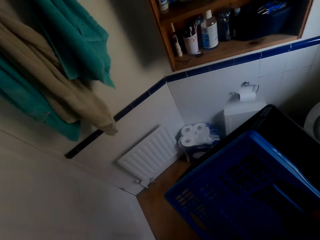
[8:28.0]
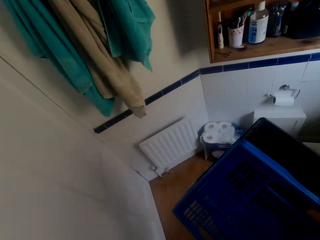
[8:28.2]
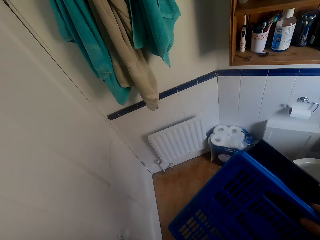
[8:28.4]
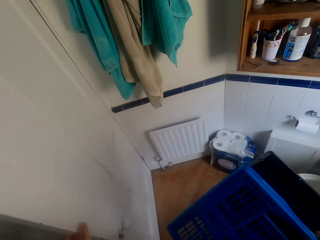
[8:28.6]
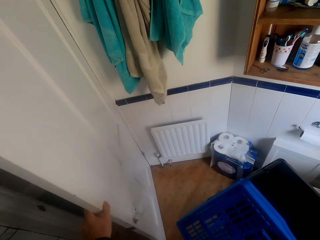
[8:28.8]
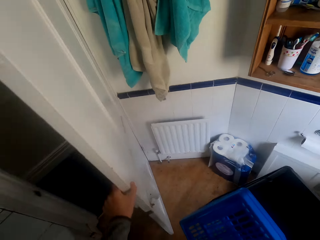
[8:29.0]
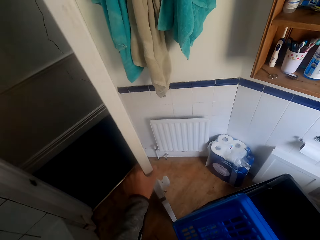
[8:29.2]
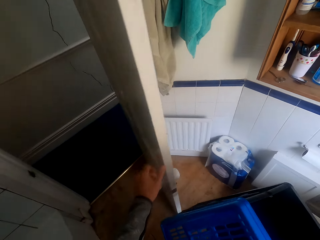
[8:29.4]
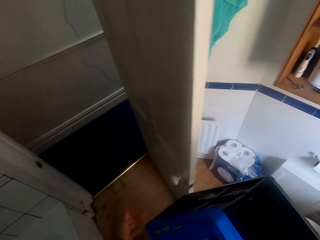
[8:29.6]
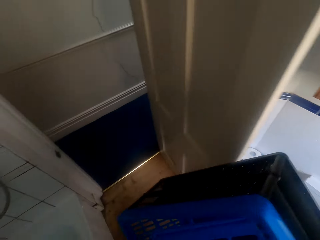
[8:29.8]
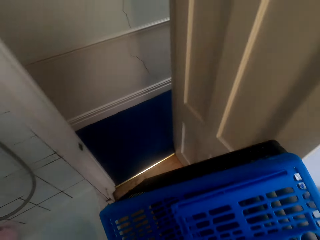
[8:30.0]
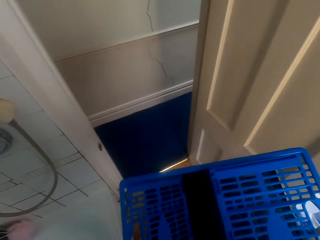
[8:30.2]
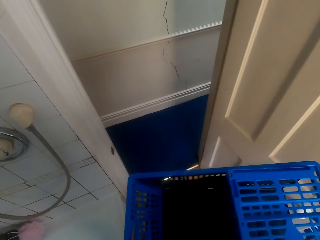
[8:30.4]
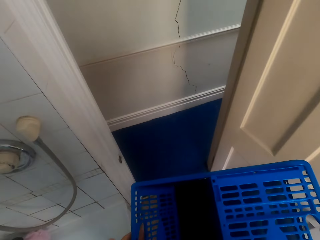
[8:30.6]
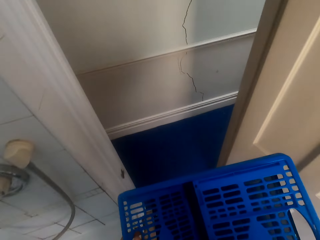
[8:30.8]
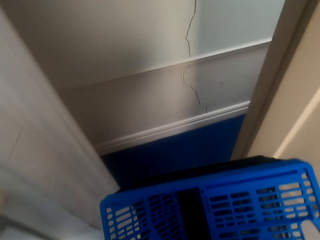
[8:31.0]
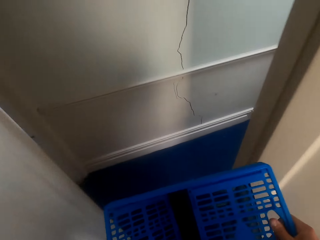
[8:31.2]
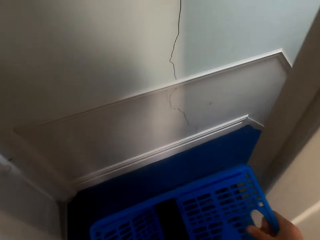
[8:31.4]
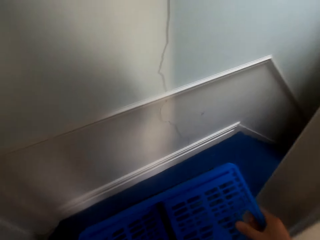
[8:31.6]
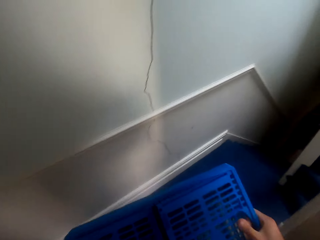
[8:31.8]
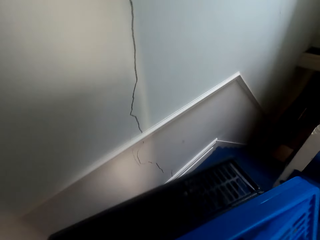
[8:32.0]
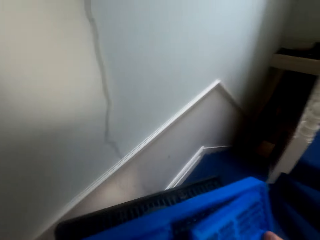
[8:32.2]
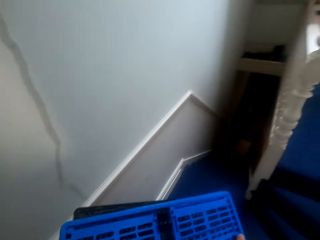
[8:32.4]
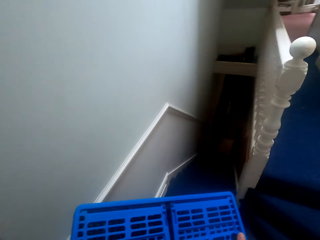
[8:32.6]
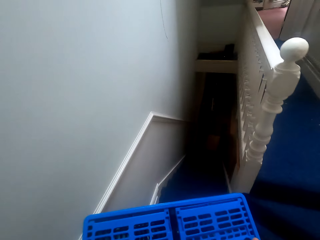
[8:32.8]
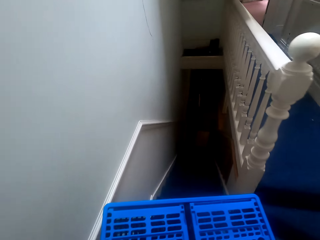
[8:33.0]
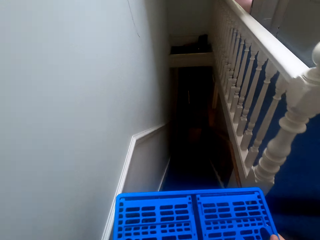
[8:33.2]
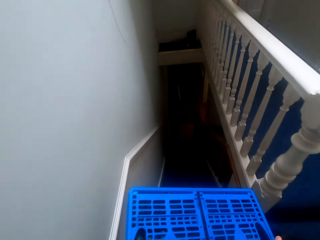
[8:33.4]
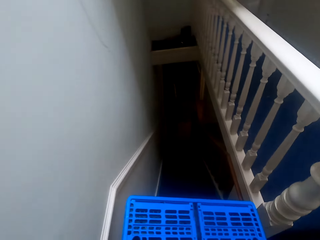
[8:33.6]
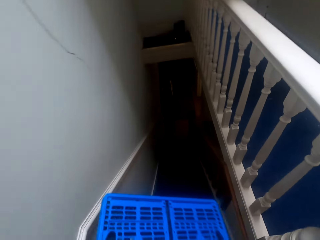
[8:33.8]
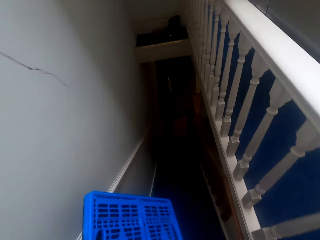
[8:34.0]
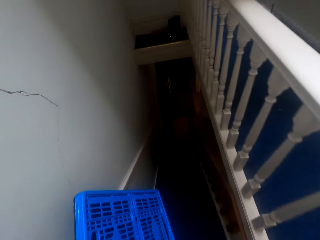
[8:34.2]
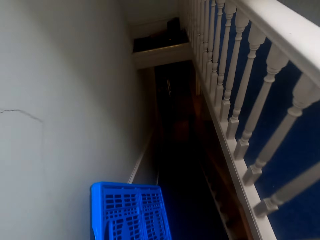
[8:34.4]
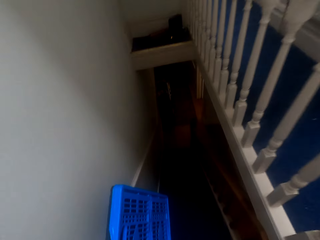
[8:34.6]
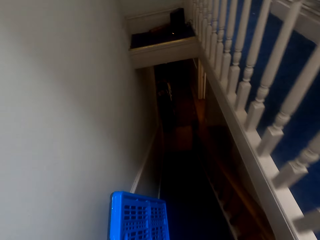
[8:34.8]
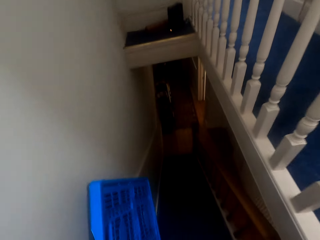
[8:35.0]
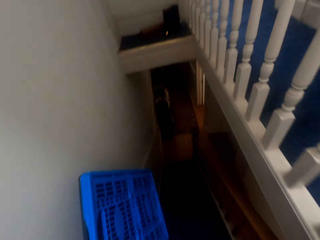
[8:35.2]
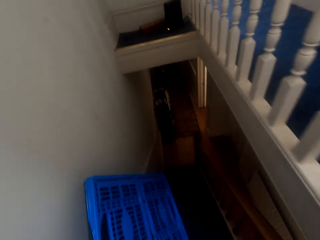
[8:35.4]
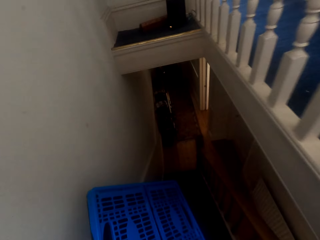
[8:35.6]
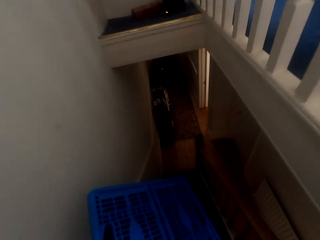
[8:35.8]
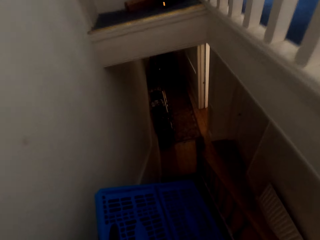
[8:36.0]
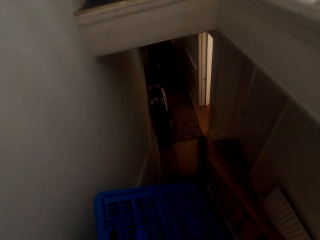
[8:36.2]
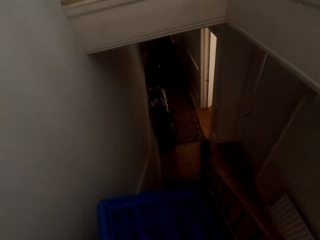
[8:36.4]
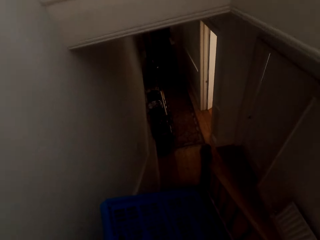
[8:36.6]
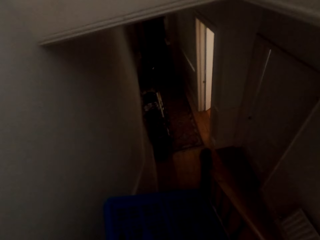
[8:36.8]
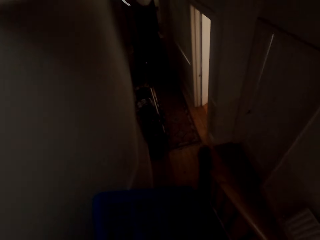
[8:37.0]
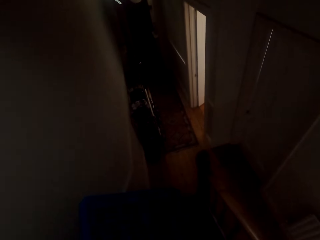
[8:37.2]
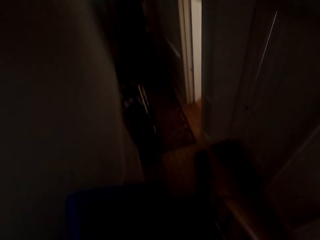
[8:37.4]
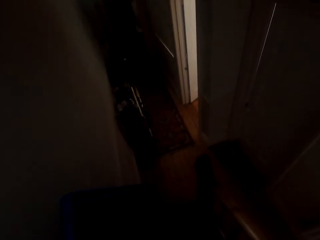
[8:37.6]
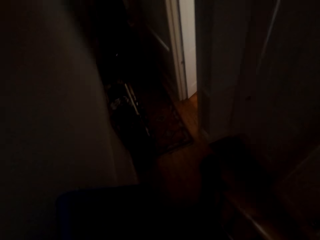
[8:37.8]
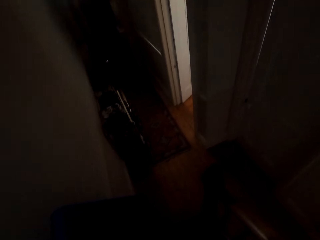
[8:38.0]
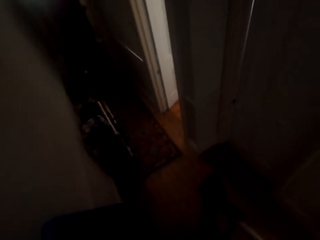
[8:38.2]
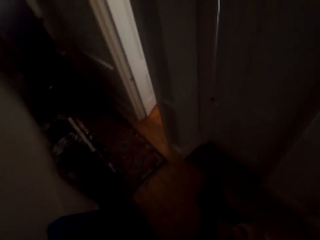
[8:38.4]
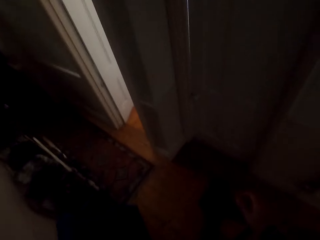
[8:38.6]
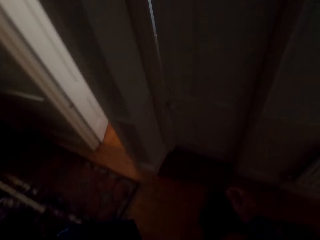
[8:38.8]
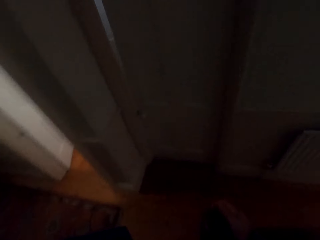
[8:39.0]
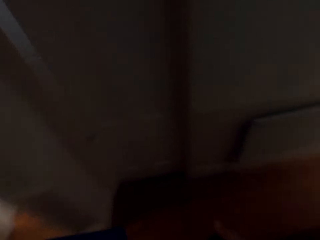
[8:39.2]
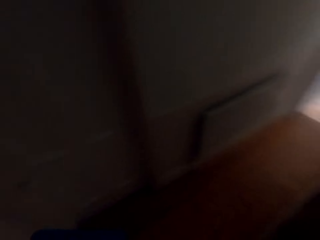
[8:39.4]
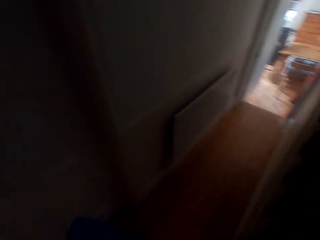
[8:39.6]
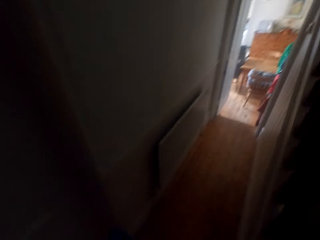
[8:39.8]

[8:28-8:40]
The camera wearer walks around. They open a door. They walk around the house.

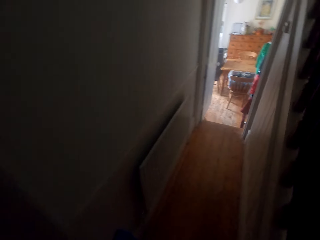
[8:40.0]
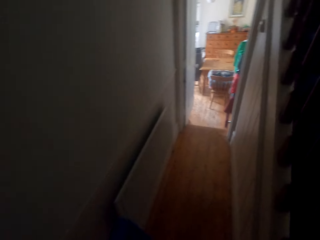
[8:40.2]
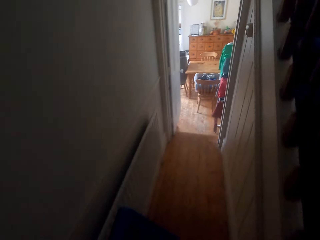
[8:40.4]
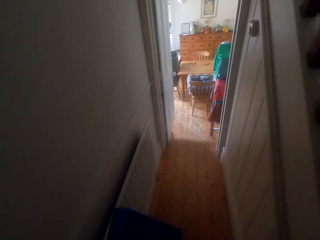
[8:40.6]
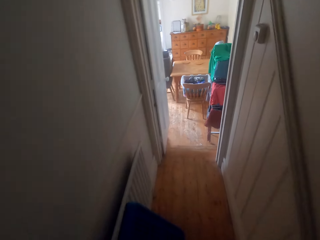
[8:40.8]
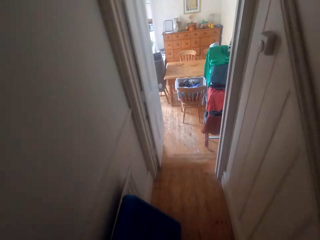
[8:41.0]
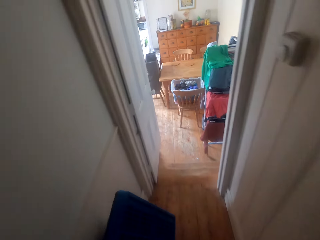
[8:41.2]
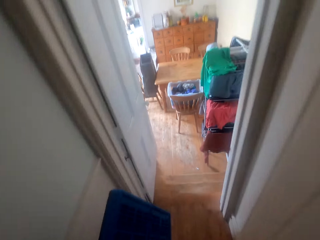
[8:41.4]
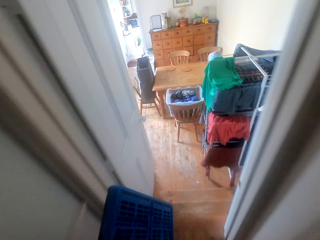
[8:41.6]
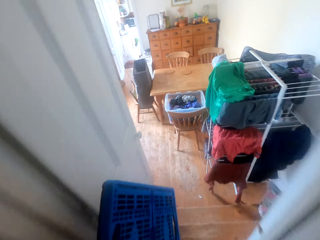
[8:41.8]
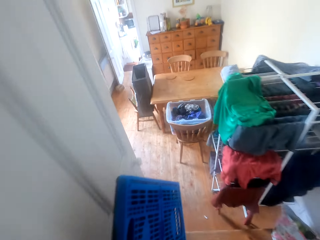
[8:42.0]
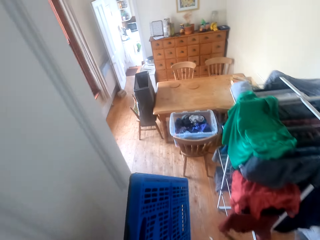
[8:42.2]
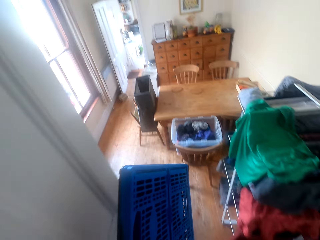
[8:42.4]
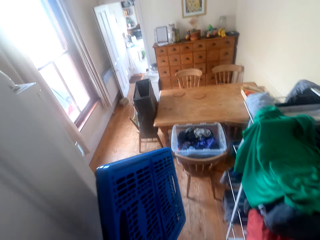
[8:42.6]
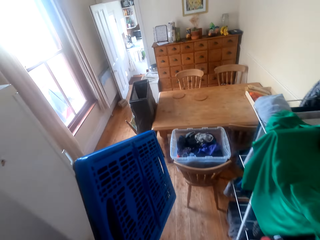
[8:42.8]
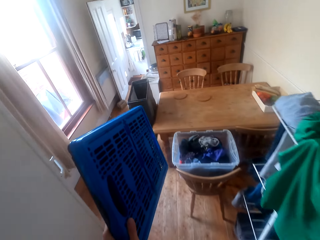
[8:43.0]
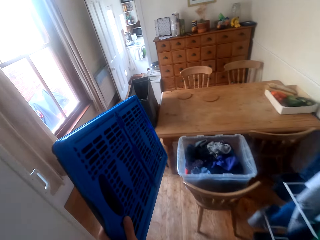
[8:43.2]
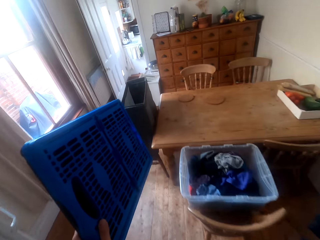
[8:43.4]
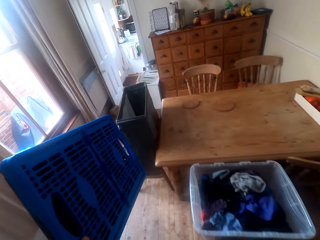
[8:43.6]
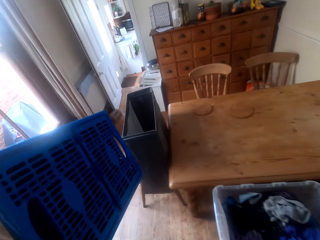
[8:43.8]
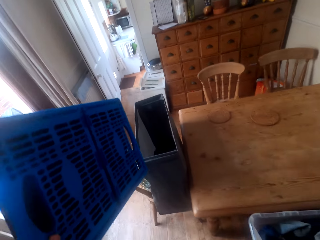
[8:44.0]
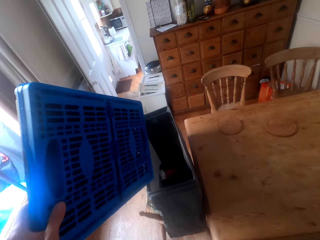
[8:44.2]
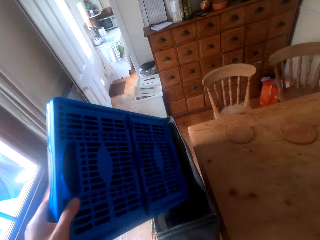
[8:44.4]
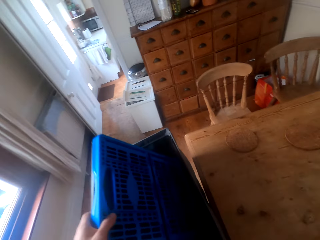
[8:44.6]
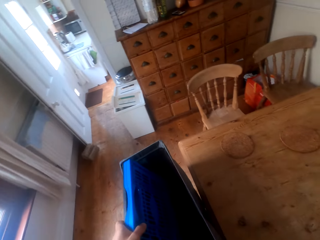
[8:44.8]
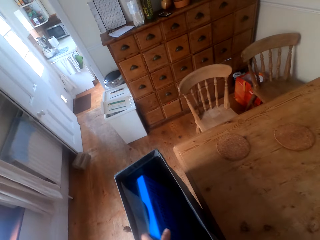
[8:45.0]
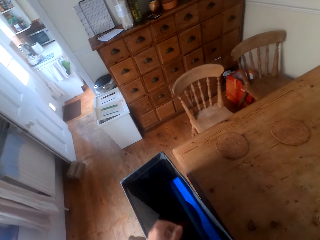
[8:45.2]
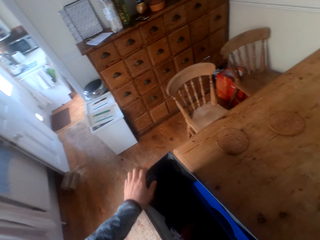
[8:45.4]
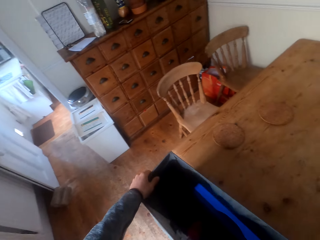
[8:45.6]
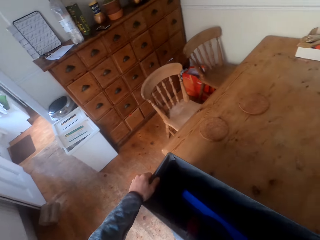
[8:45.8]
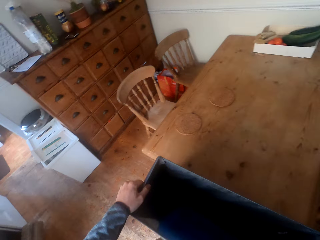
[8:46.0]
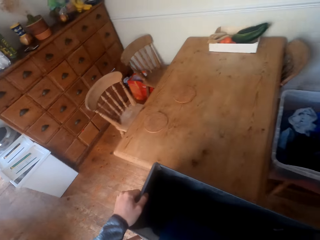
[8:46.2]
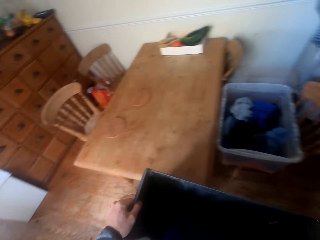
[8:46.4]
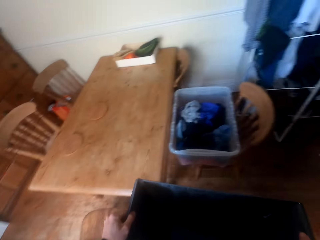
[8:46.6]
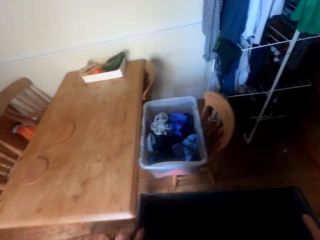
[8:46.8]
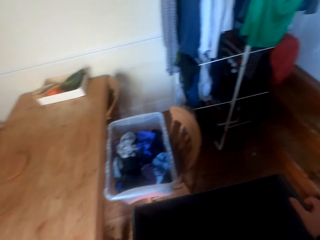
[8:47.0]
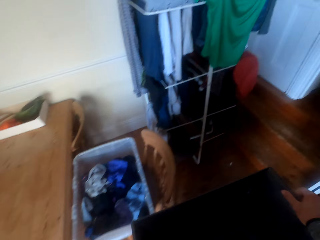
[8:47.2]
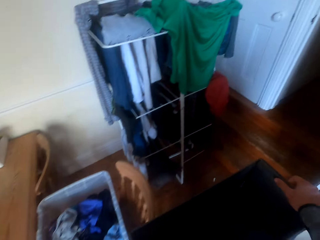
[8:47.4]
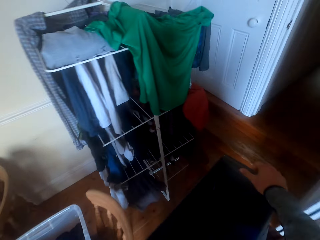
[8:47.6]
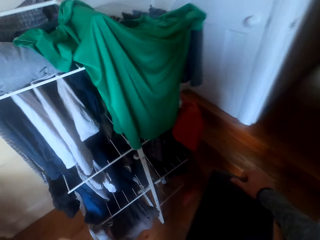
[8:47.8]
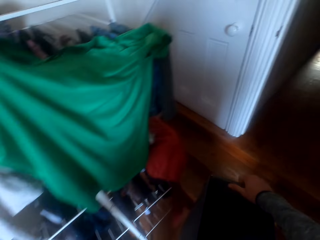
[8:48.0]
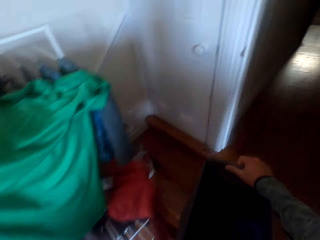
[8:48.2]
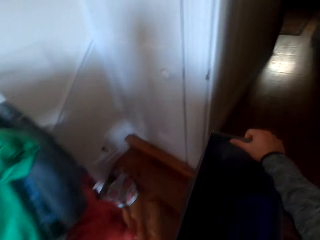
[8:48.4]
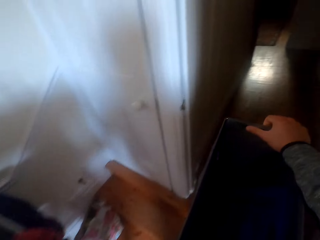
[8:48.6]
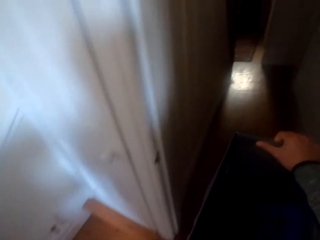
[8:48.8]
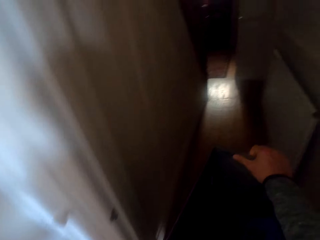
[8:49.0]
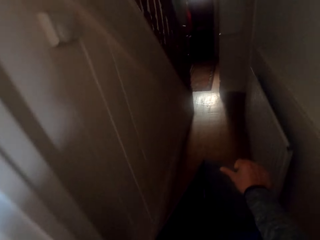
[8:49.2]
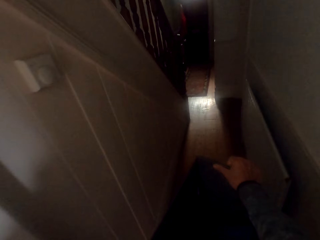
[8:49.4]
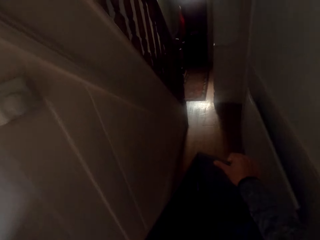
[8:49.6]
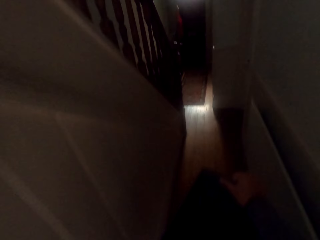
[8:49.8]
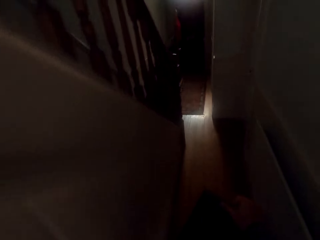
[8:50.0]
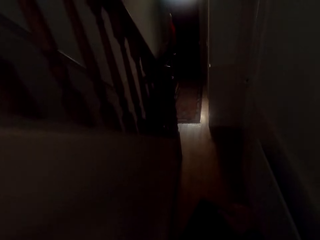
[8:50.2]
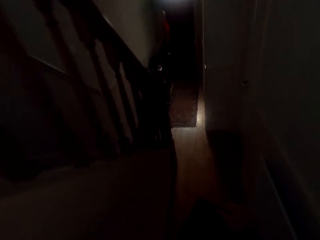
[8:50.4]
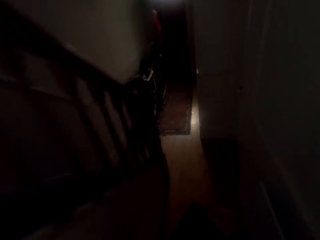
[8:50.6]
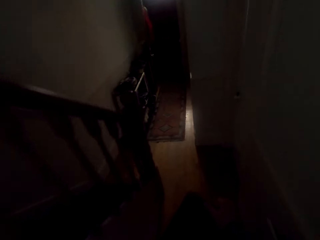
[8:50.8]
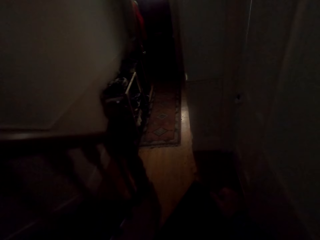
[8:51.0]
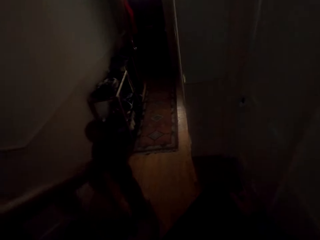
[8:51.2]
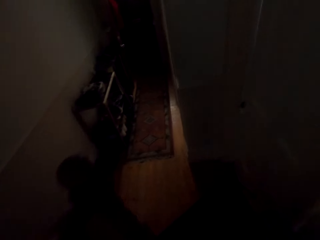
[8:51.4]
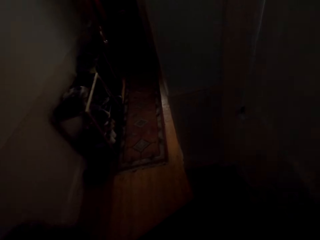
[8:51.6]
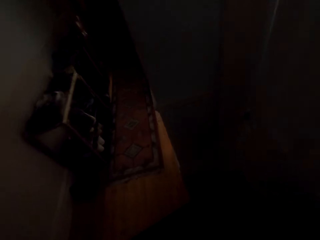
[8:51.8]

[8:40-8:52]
The camera wearer puts the laundry bucket in the laundry bag. They pick up the laundry bag from the floor. They walk around the house.
